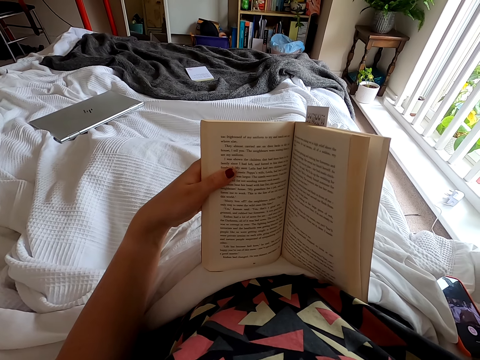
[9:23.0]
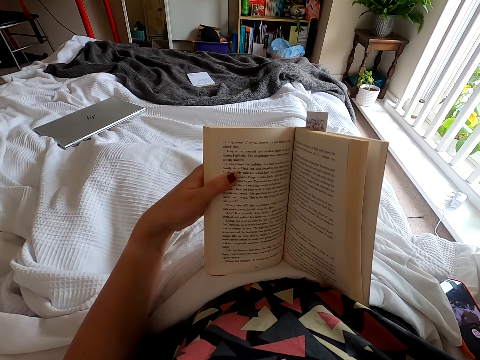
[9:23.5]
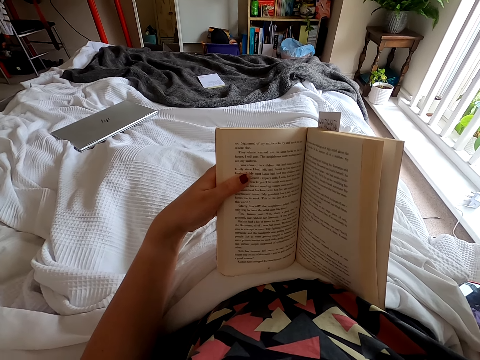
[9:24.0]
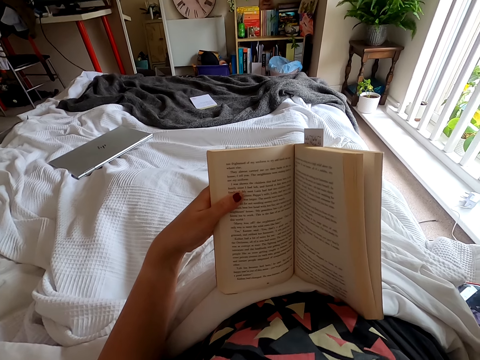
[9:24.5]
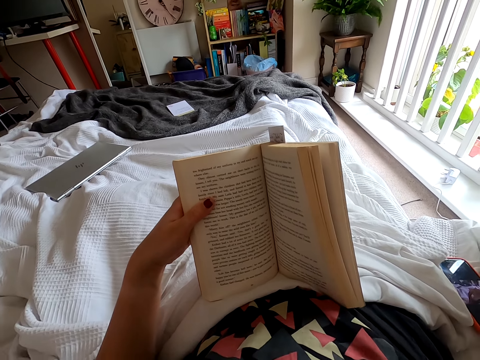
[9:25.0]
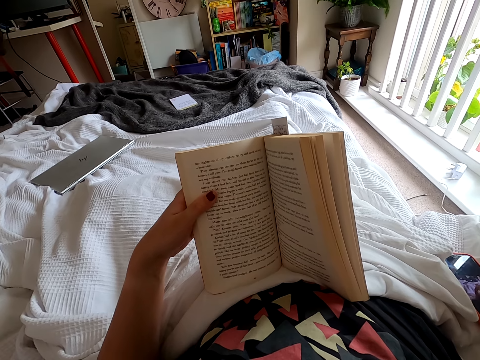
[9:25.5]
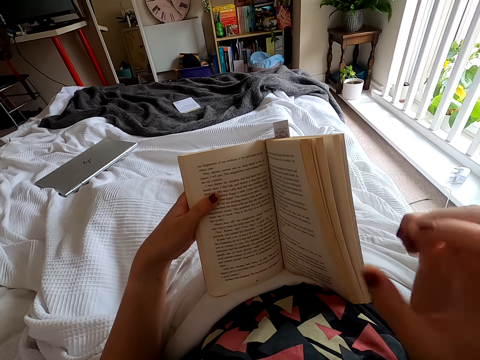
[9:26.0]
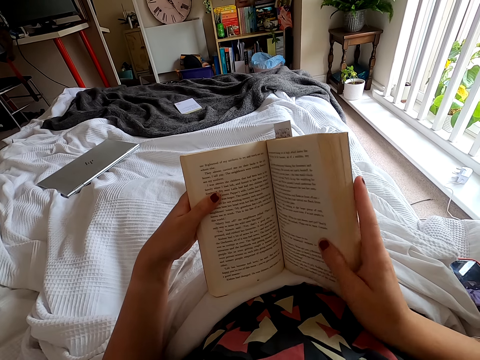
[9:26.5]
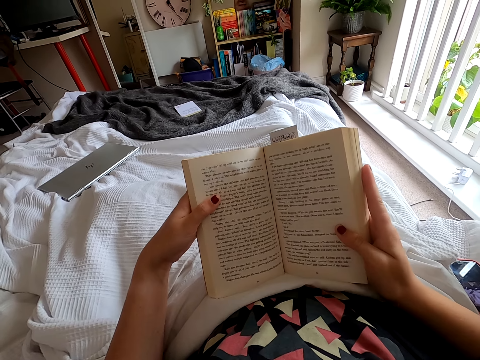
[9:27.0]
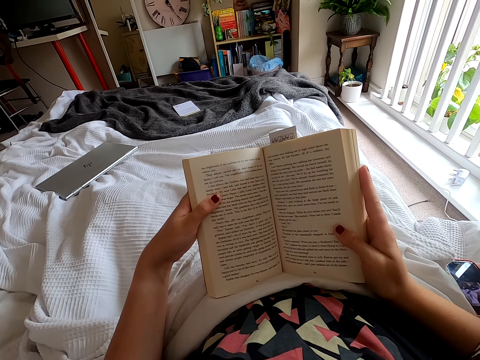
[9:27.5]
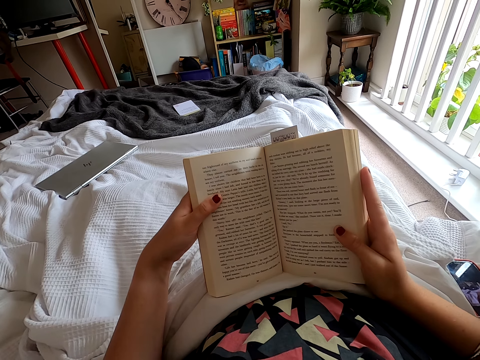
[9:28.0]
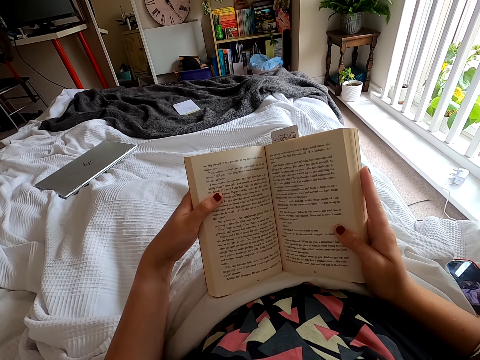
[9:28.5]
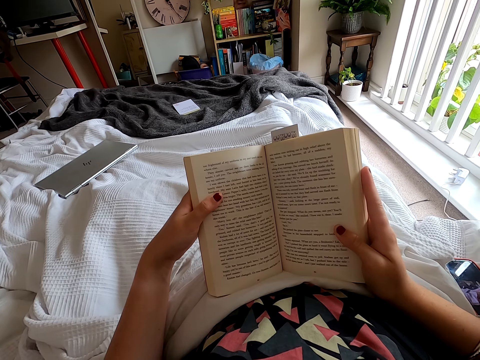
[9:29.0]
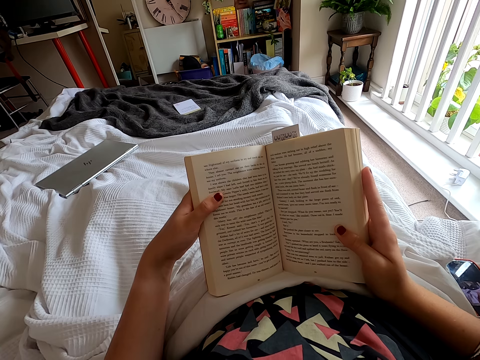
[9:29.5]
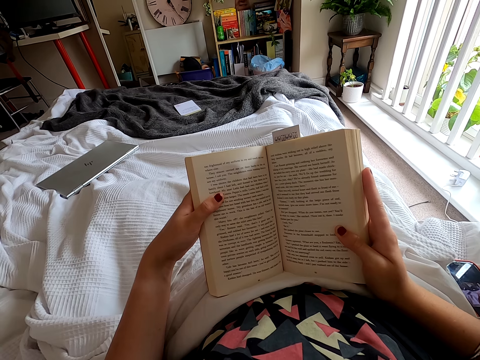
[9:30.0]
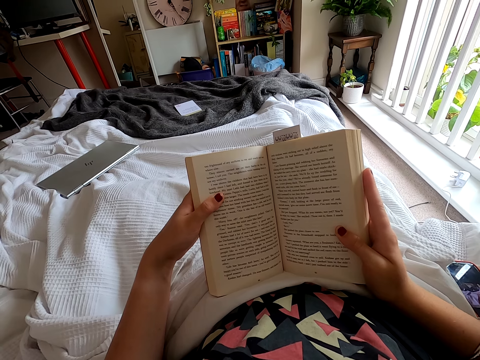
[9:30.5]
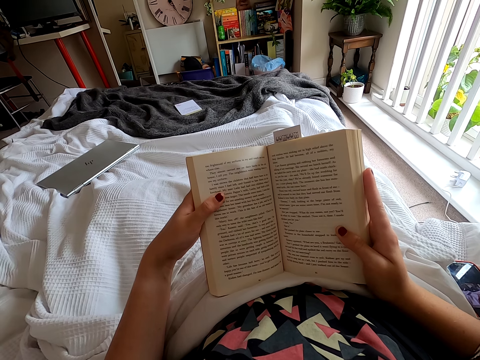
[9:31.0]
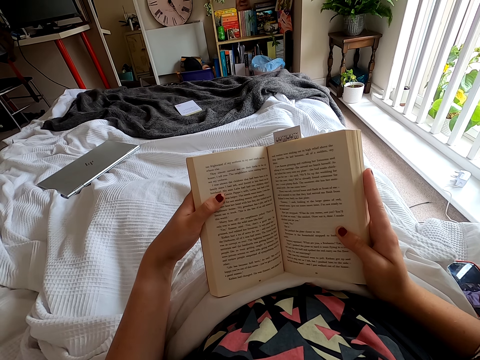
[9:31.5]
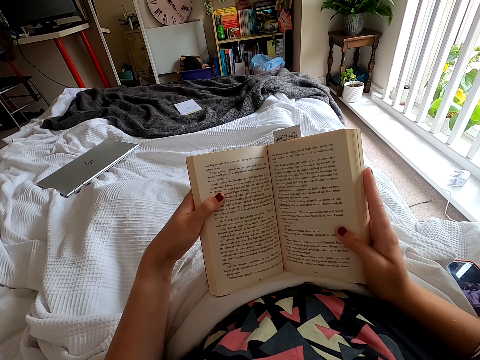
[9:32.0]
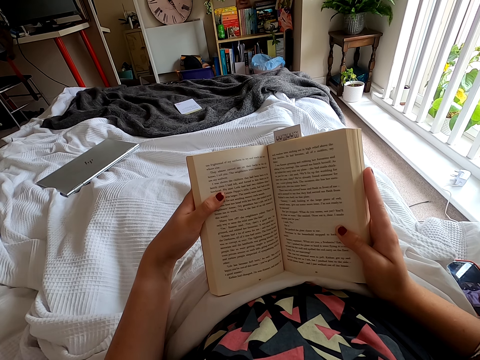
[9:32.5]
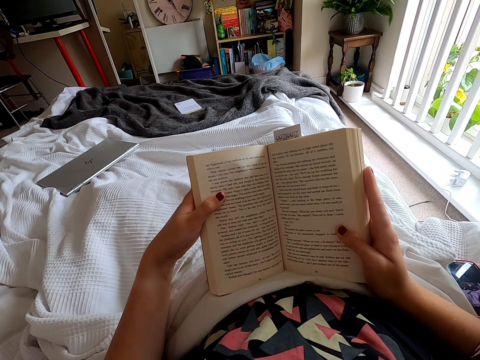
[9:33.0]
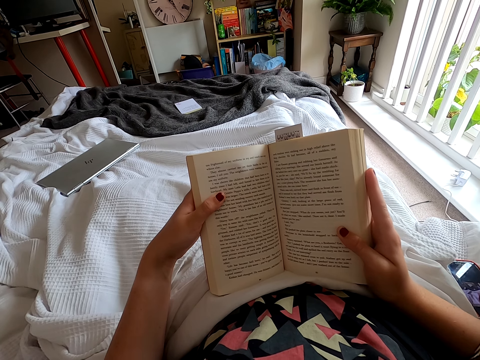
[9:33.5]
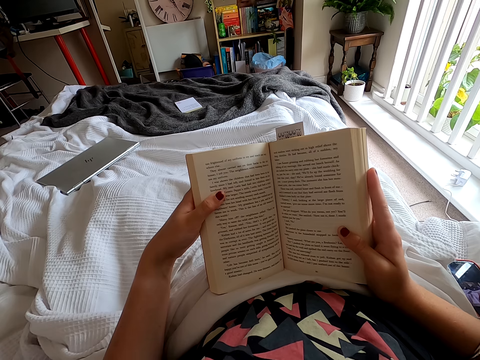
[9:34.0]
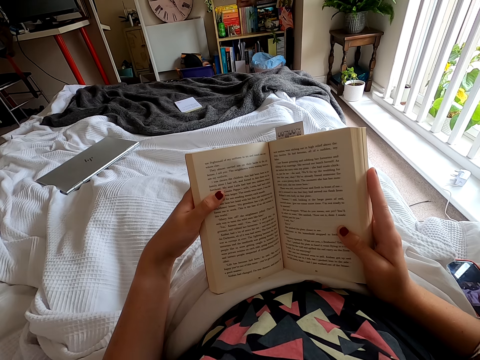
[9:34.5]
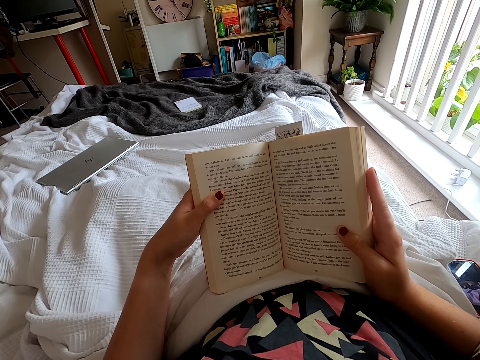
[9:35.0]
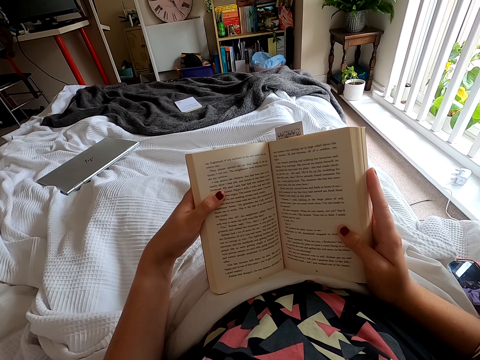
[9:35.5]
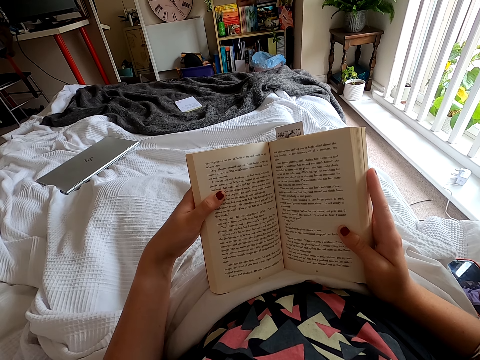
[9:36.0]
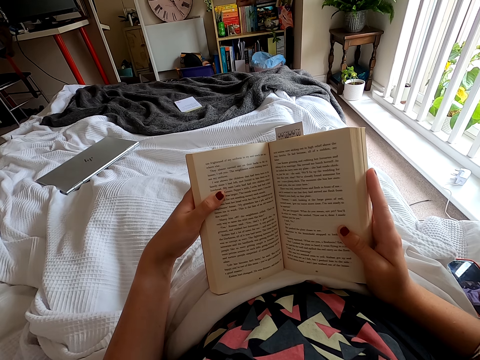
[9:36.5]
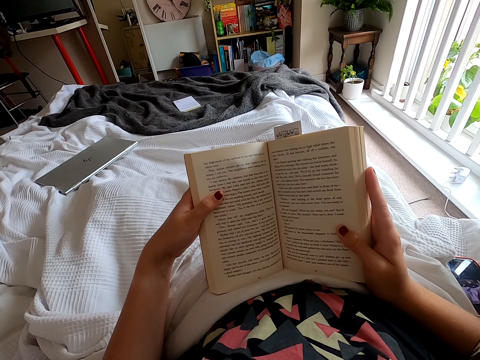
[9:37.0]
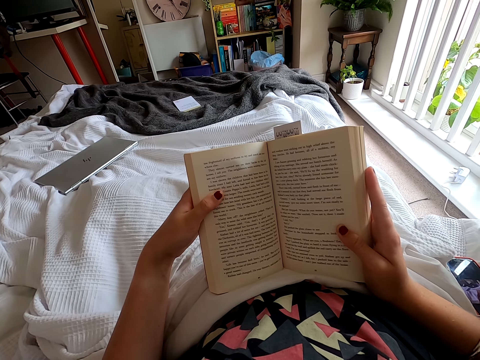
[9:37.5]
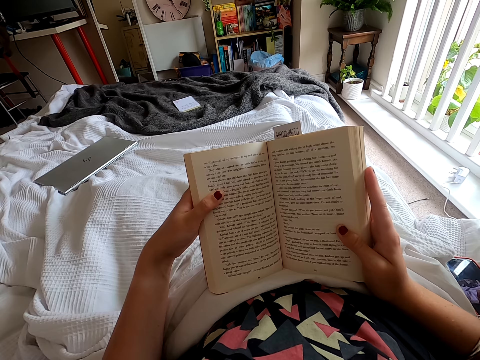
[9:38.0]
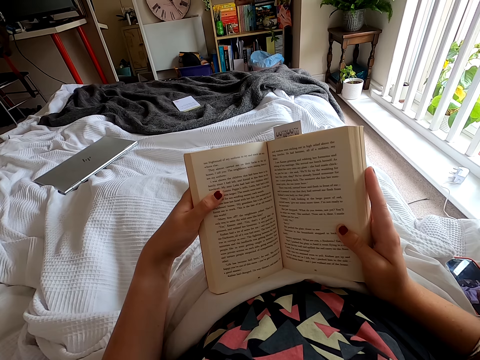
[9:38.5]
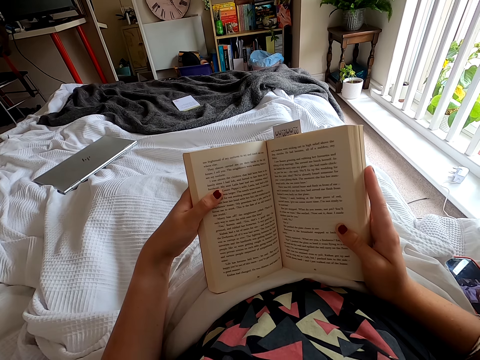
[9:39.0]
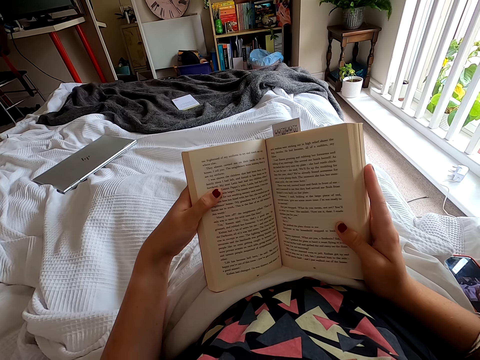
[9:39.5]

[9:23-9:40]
The camera wearer looks around. They hold the book with the left hand. They peruse the book. They peruse the book again.

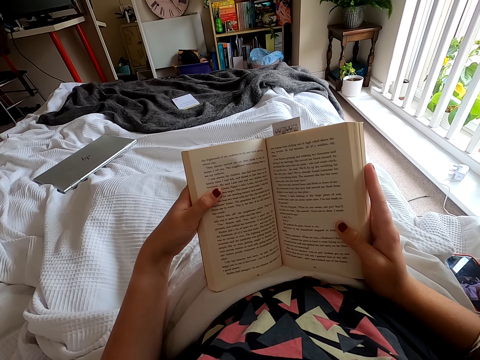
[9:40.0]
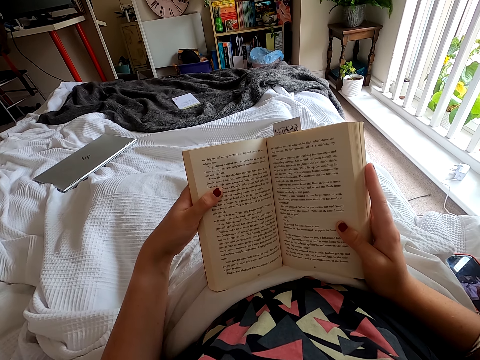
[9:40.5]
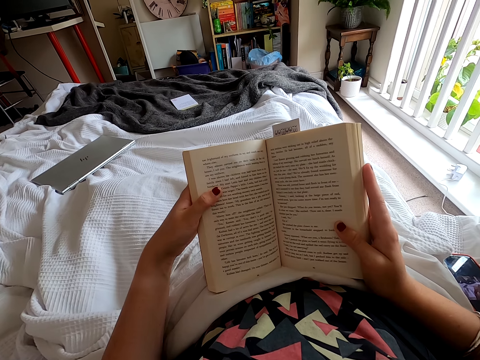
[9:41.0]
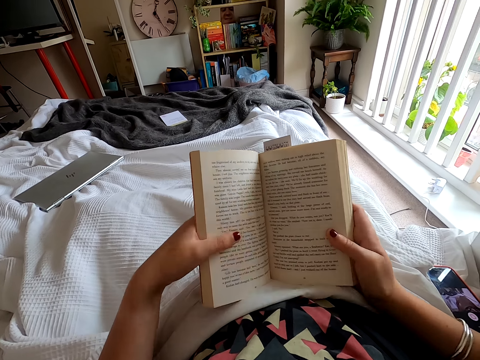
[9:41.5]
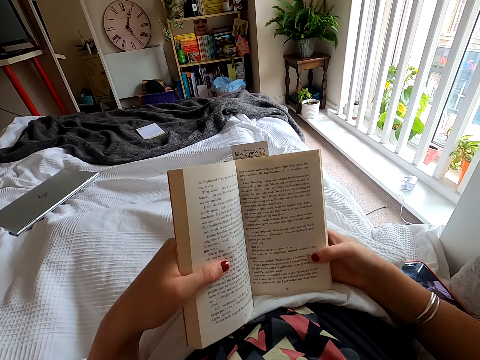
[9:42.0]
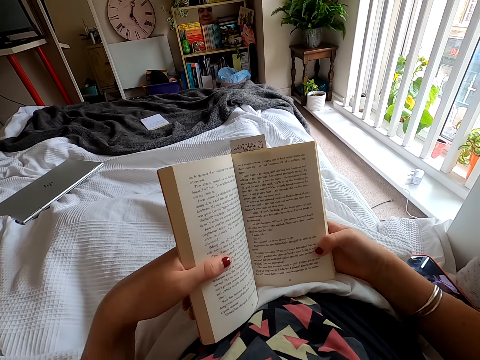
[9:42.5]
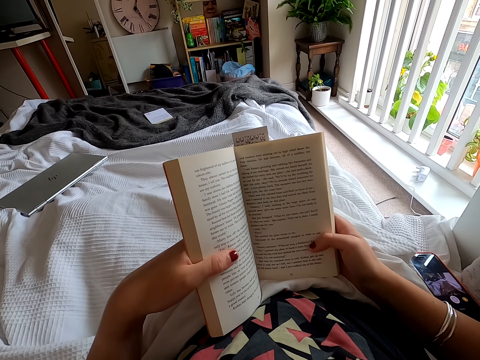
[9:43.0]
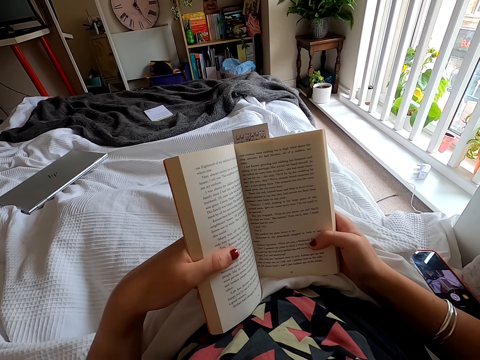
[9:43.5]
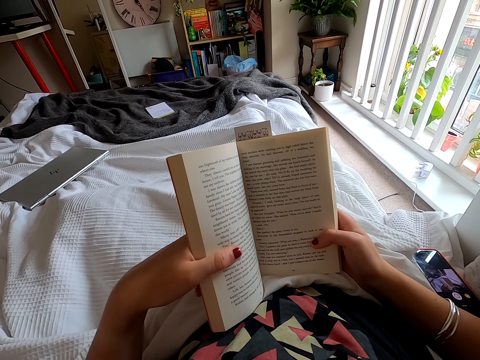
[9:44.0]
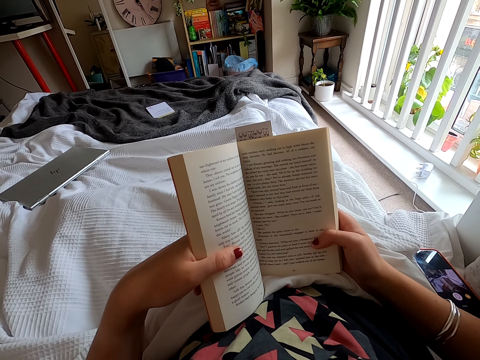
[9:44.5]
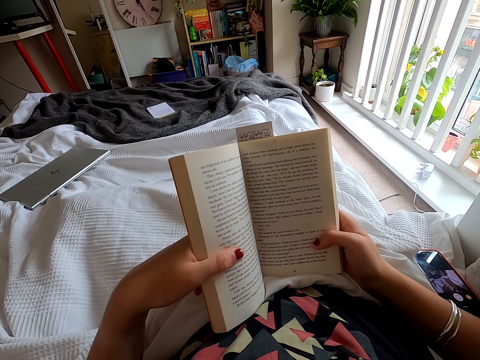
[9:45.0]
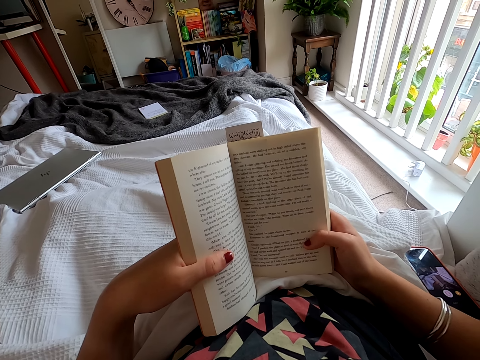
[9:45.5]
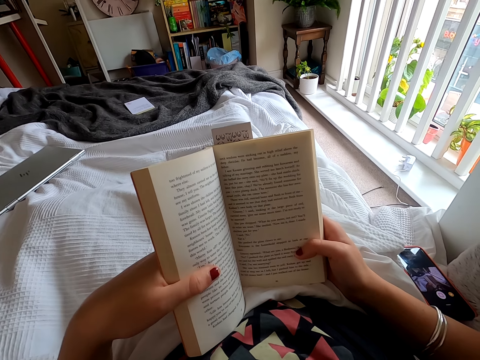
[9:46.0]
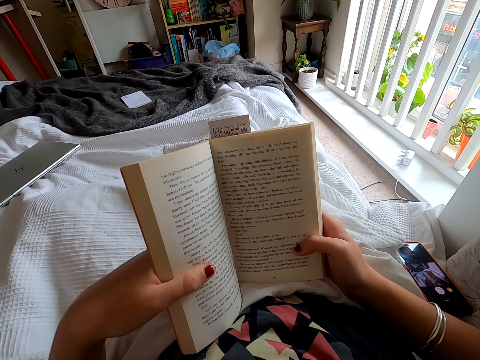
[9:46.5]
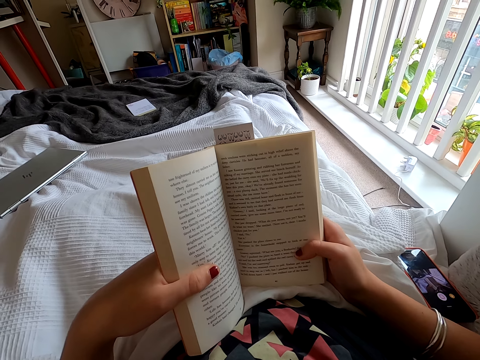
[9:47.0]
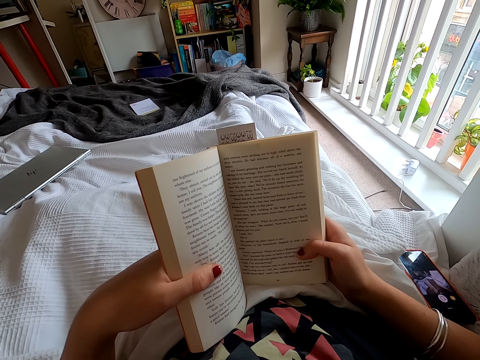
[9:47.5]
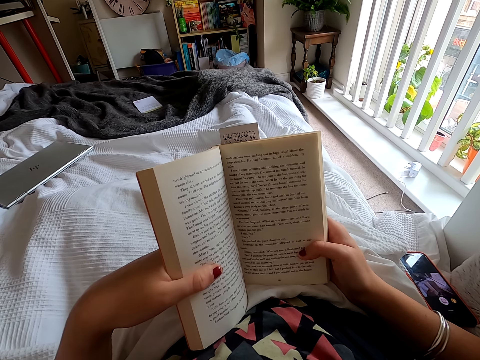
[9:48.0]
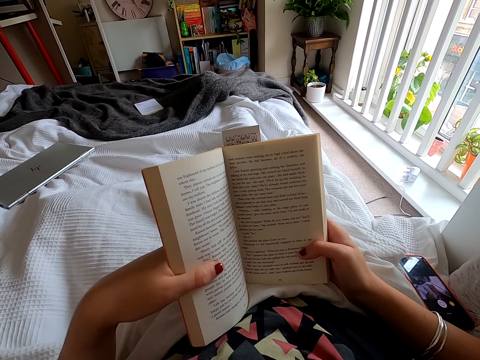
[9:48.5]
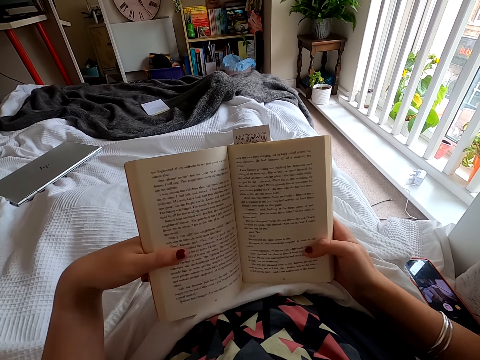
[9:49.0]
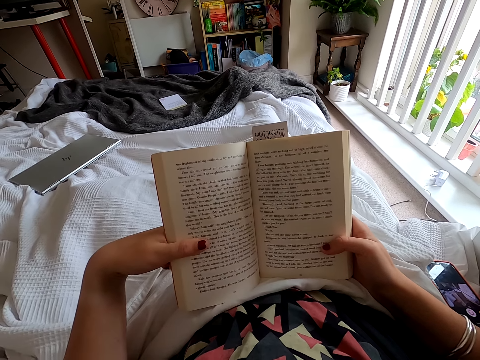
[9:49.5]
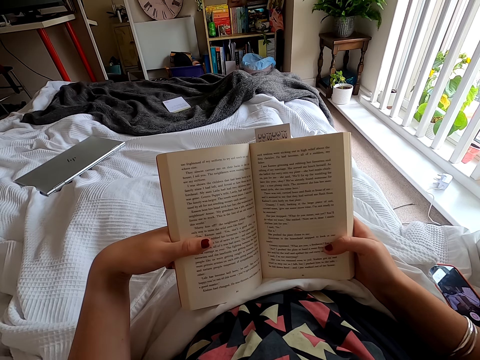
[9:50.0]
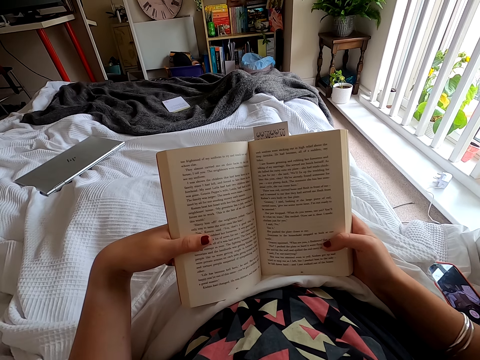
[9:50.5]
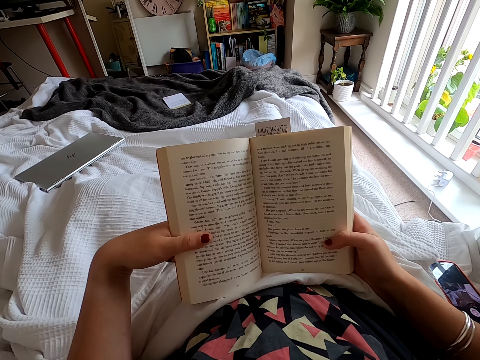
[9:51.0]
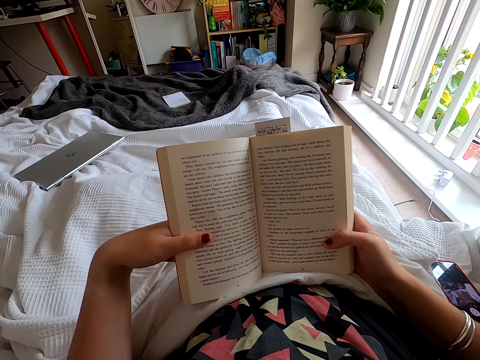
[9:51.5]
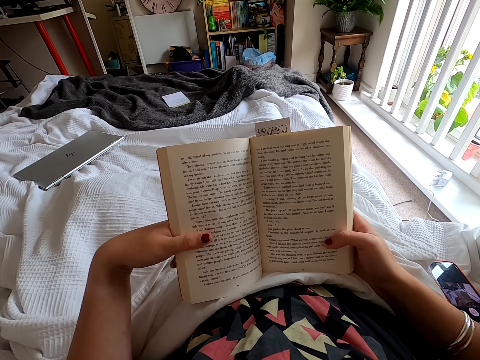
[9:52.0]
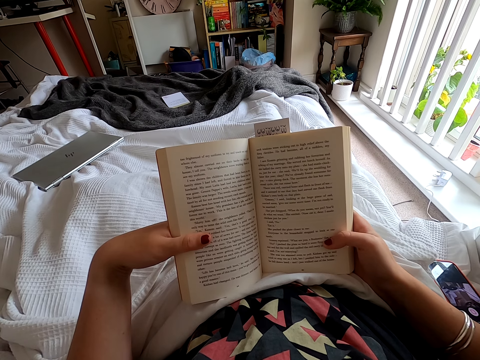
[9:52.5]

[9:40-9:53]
The camera wearer moves the book on the hands. They hold the book. They peruse the book. They look around. They move the book. They peruse the book.
